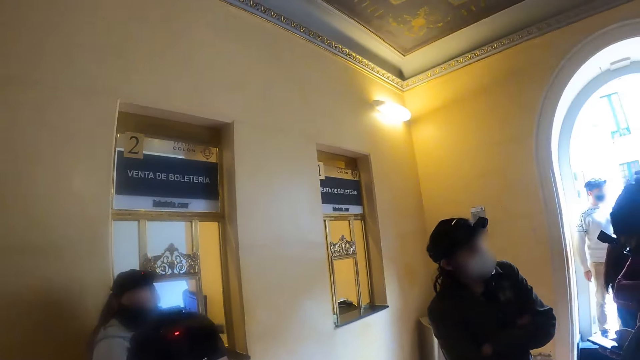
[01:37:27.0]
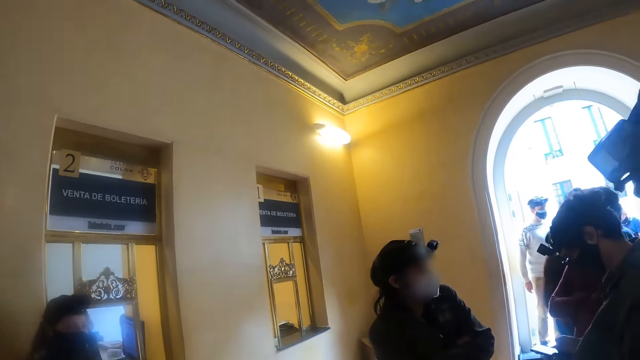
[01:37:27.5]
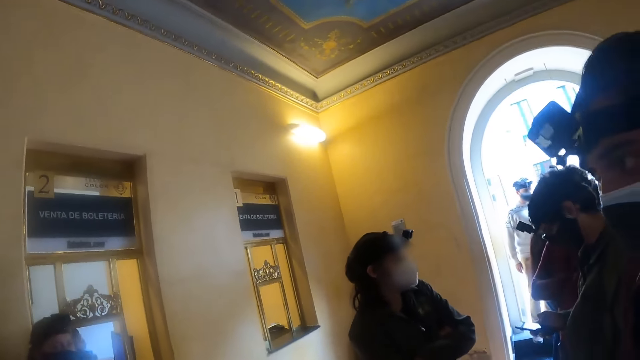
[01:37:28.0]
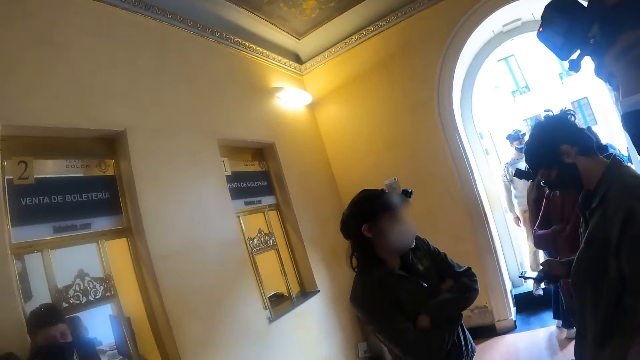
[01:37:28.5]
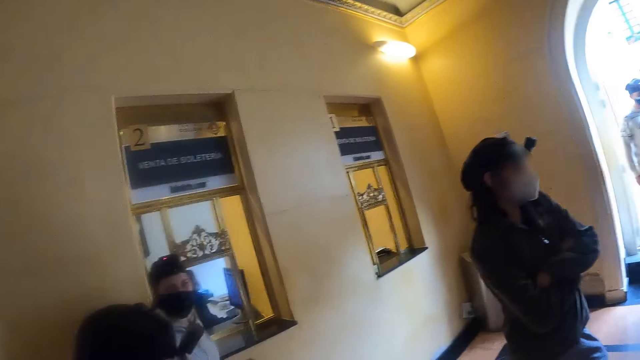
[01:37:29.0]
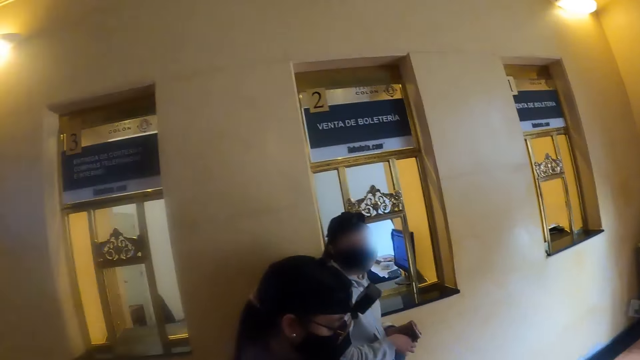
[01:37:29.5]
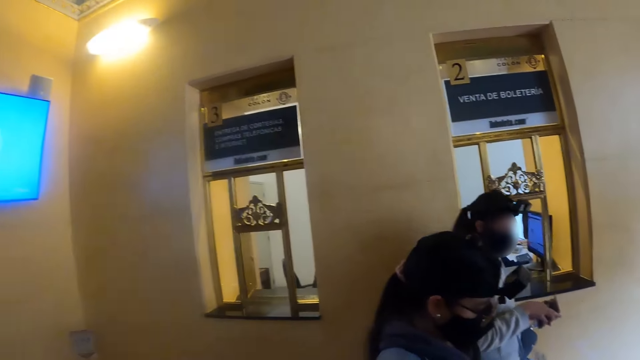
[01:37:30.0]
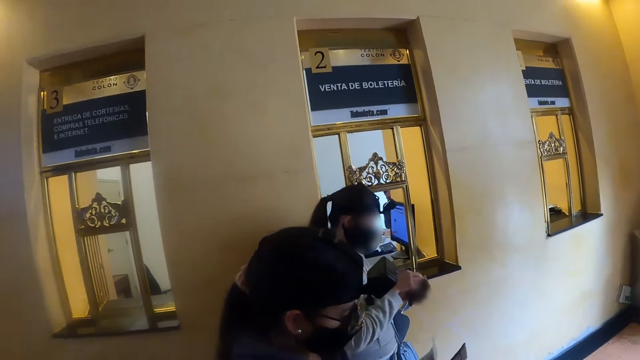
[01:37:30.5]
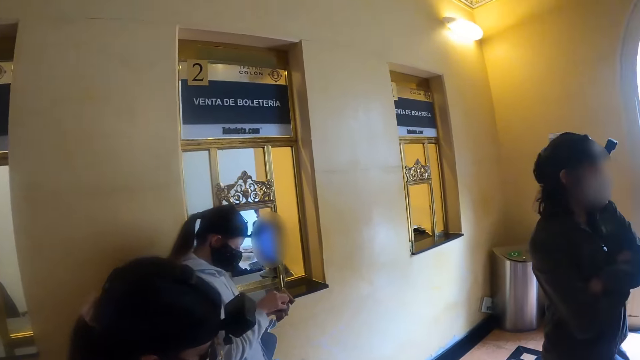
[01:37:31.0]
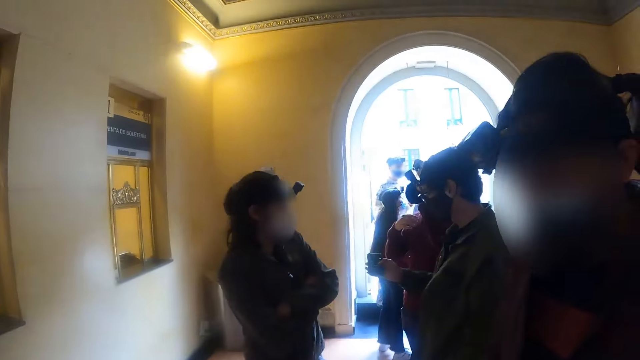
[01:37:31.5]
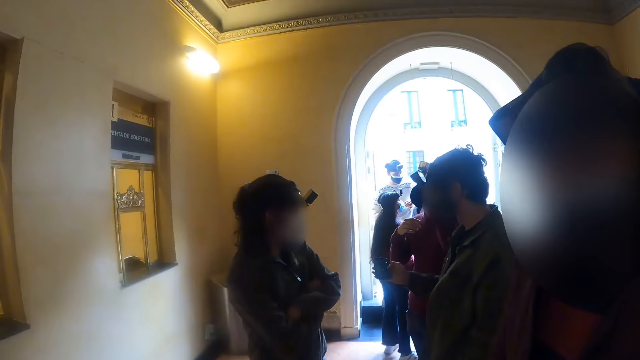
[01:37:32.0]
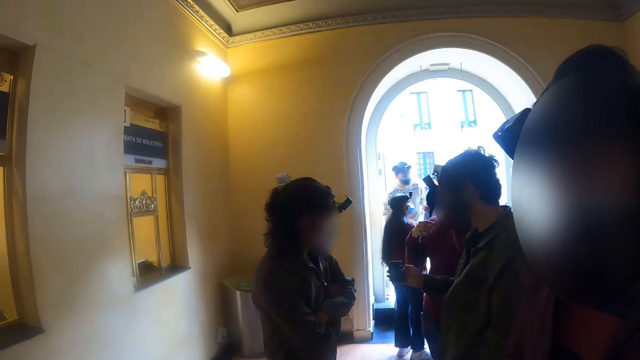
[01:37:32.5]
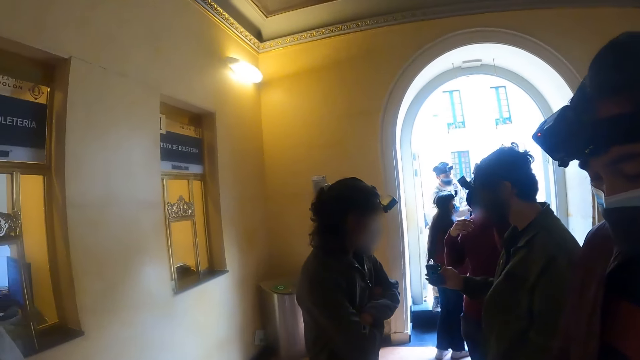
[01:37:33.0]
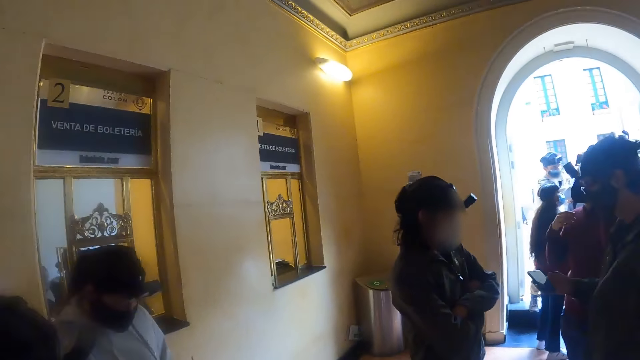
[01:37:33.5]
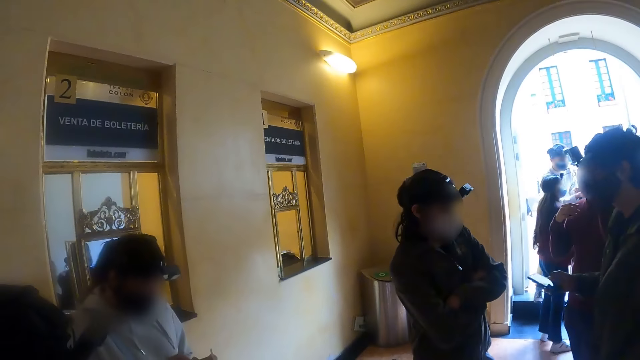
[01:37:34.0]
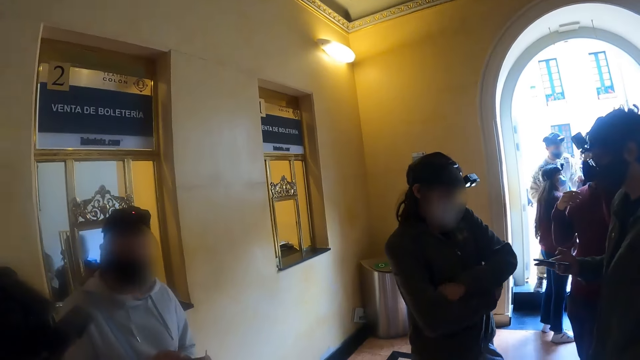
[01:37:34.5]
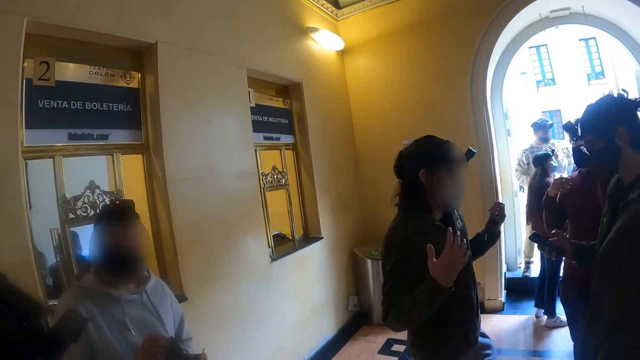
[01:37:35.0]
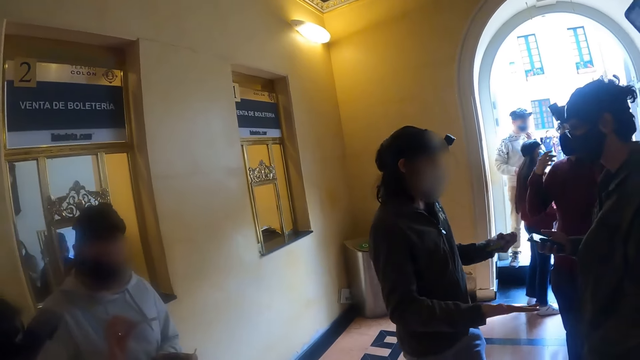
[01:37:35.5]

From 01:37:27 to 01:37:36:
A woman inserts a hand in a wallet.

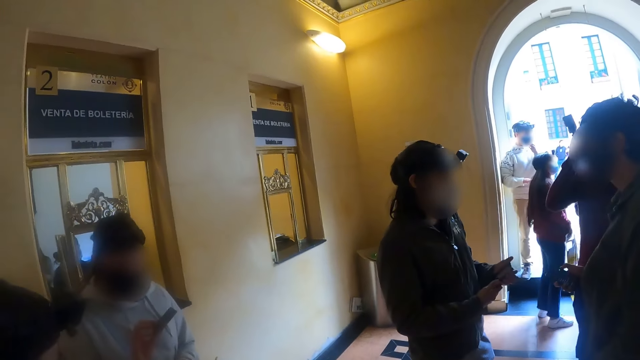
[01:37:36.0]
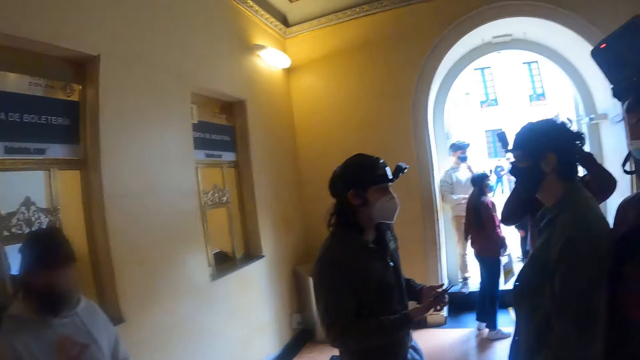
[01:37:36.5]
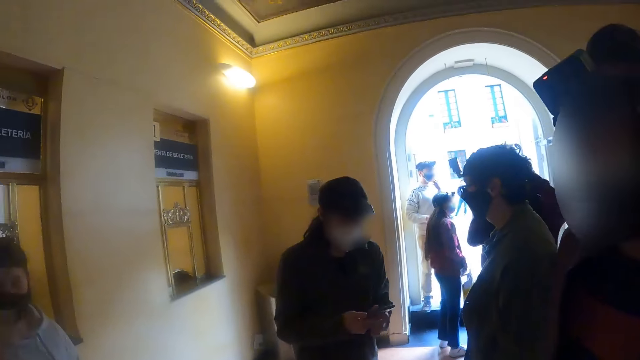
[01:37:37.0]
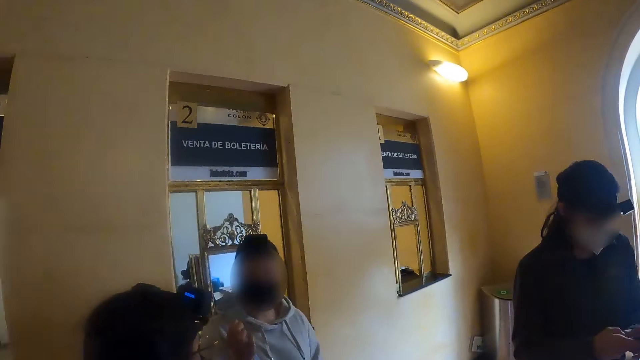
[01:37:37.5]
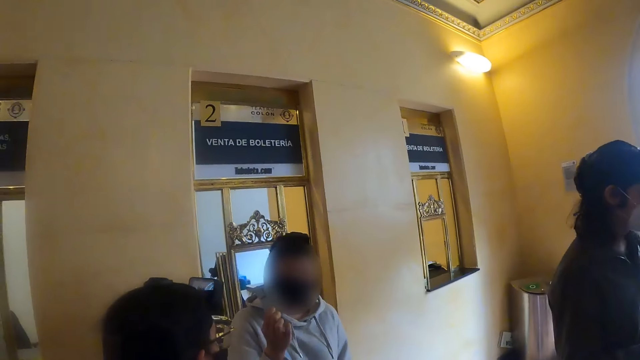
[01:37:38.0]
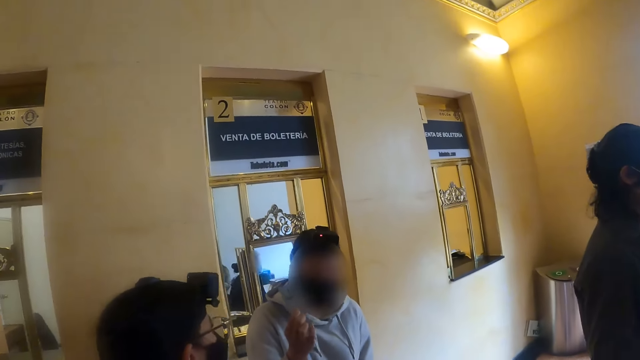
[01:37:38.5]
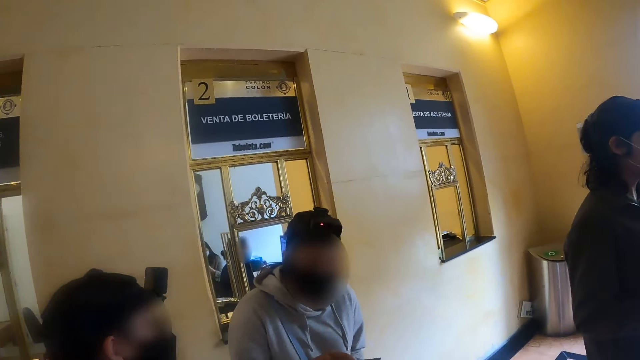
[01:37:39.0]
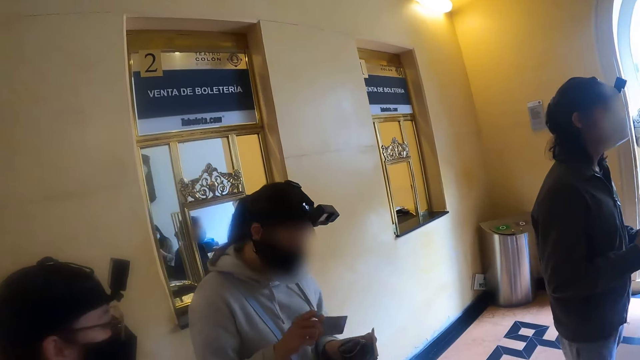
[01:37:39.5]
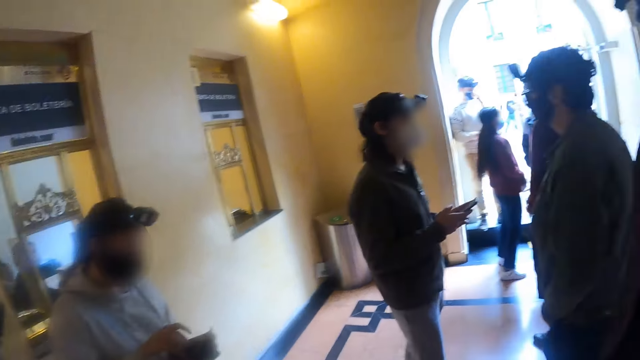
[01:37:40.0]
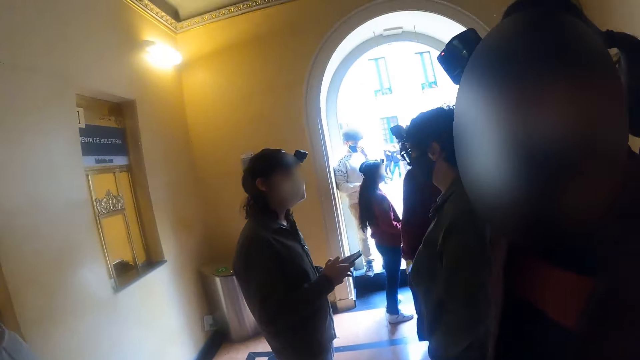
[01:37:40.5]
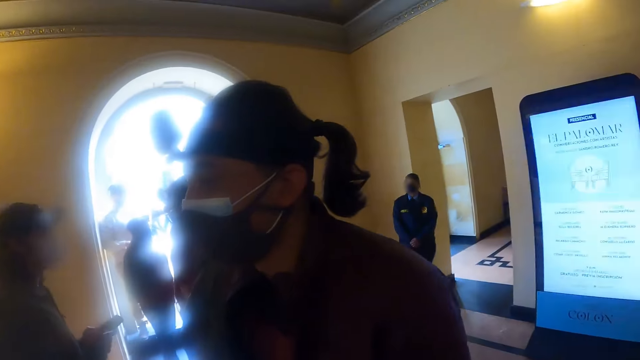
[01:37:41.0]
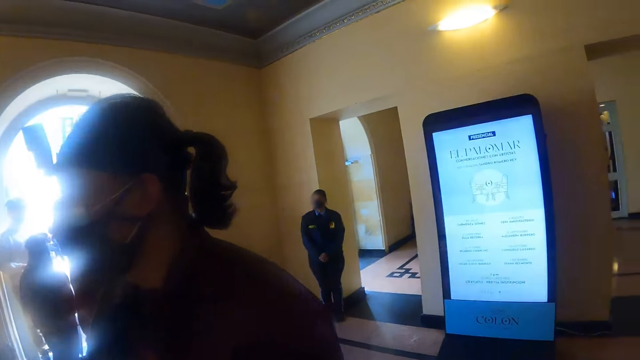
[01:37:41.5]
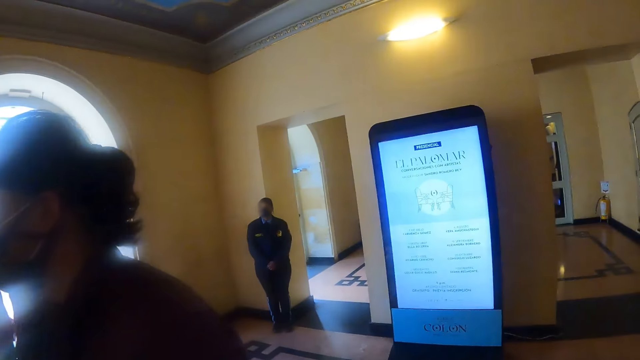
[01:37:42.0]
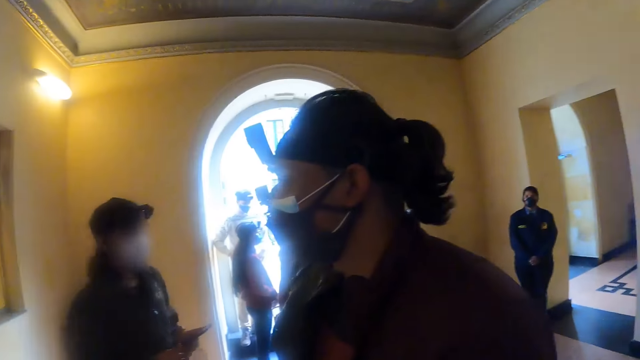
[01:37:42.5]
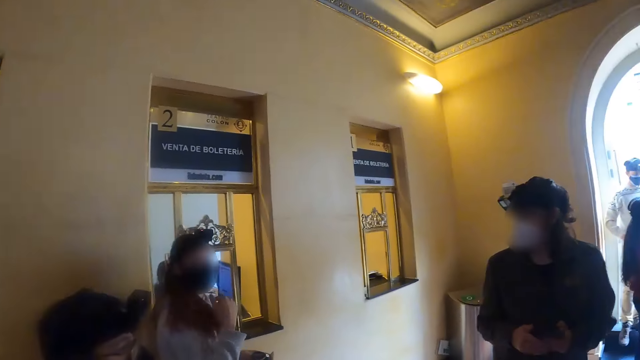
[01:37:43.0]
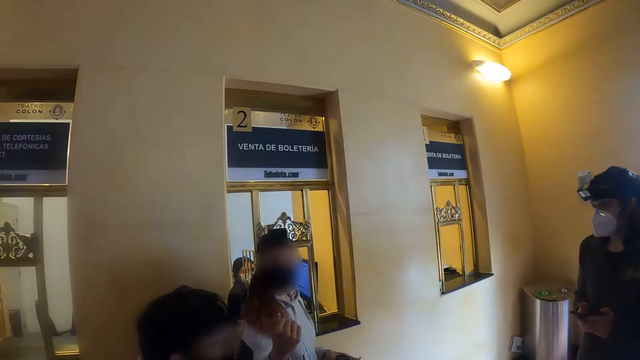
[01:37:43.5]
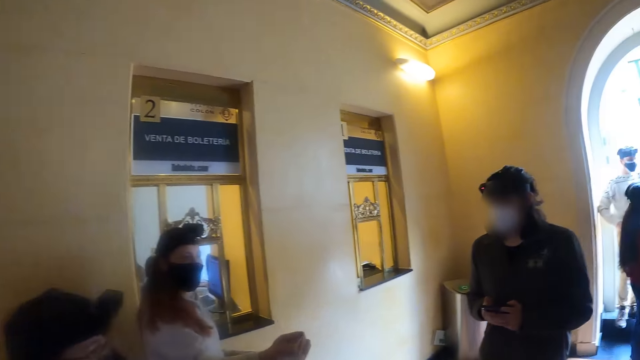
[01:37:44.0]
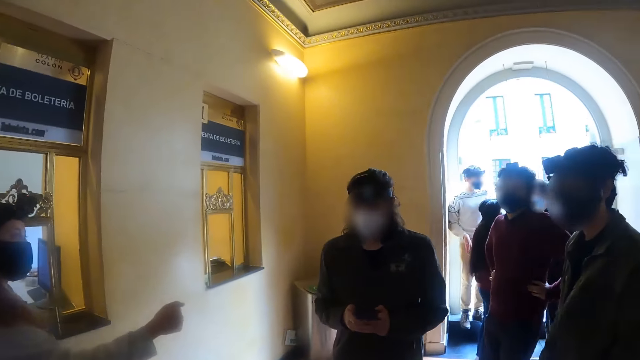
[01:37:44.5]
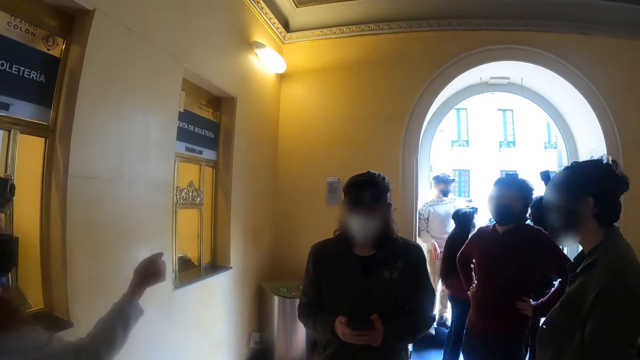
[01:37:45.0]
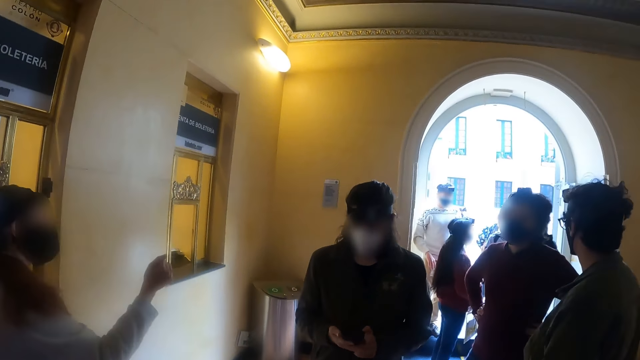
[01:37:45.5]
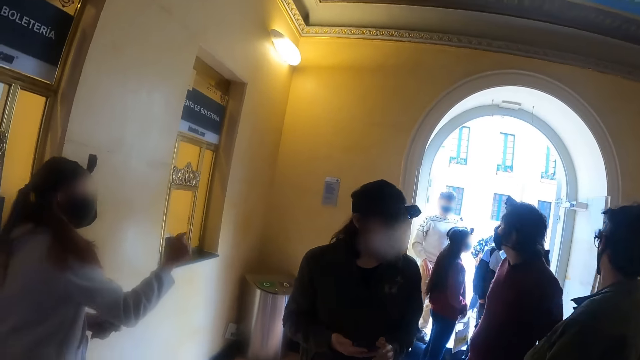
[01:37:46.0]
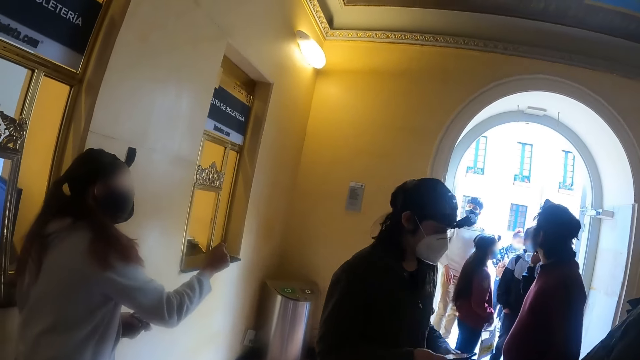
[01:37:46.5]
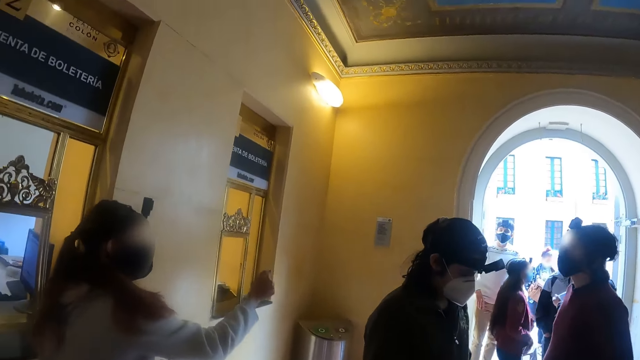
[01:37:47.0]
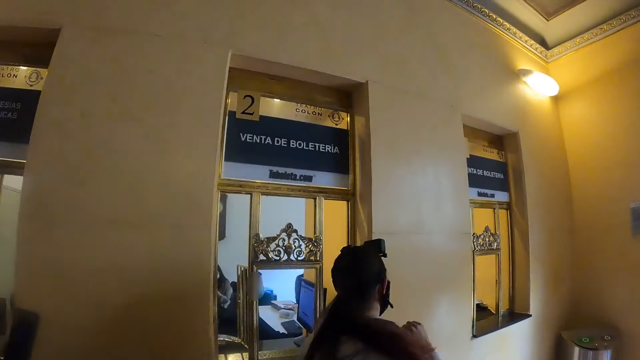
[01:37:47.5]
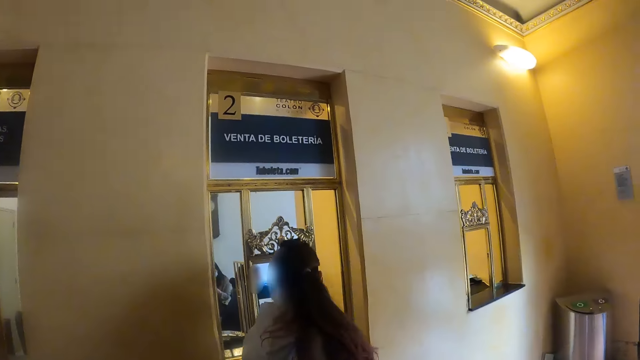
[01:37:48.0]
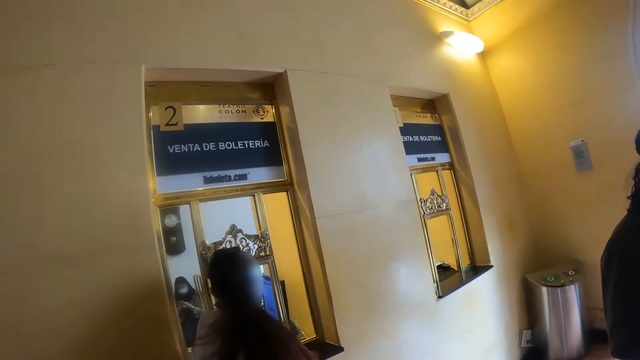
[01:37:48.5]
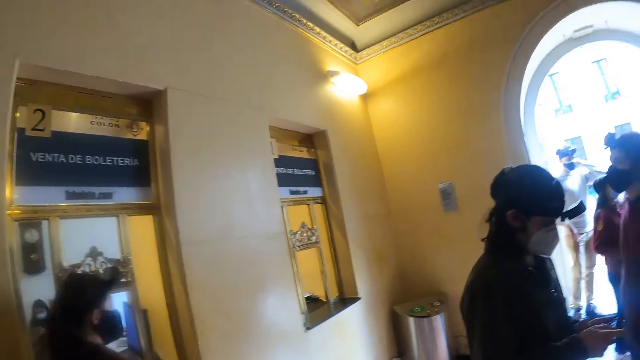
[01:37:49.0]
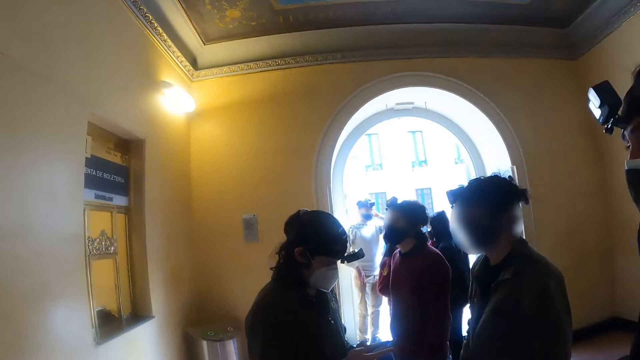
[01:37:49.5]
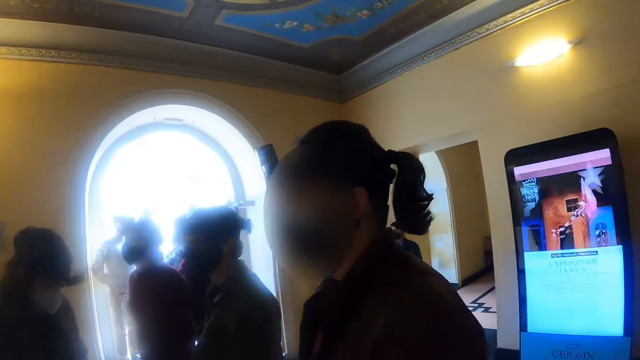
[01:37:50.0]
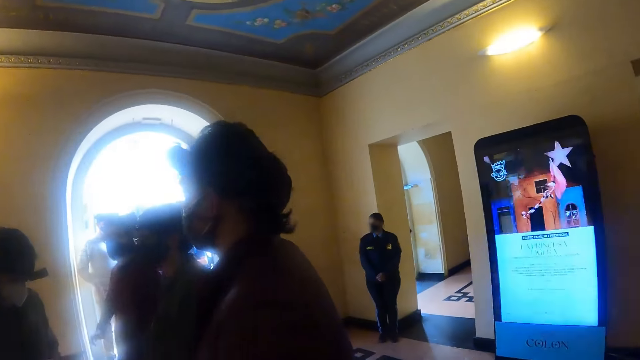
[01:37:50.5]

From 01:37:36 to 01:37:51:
A woman inserts a card in the wallet.
